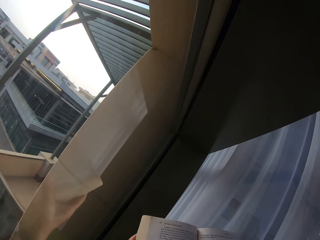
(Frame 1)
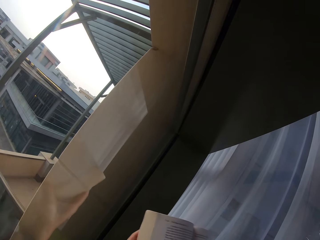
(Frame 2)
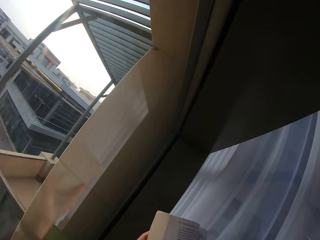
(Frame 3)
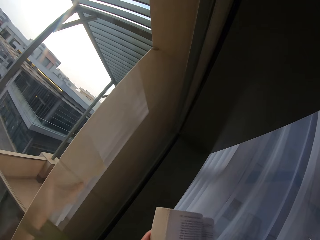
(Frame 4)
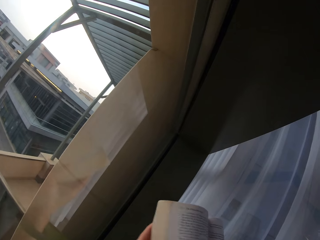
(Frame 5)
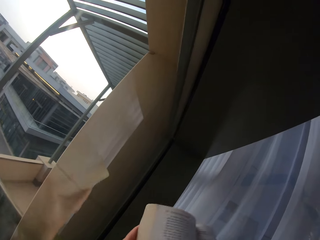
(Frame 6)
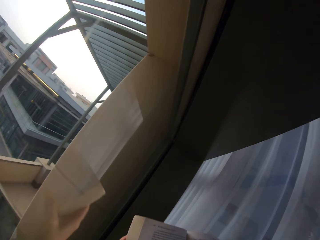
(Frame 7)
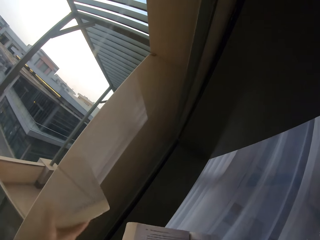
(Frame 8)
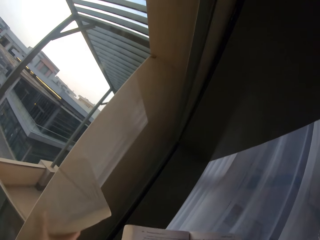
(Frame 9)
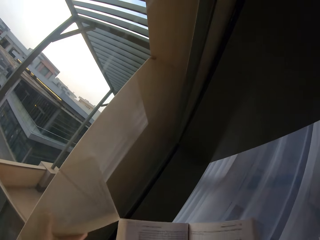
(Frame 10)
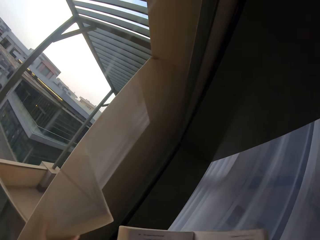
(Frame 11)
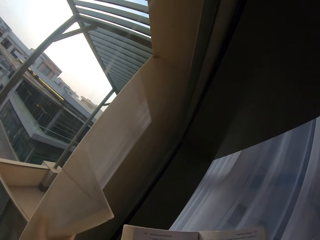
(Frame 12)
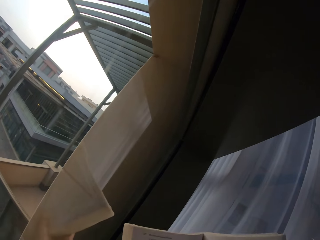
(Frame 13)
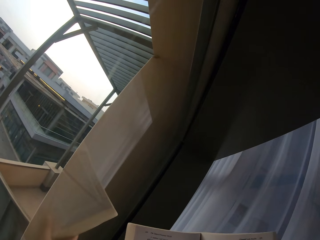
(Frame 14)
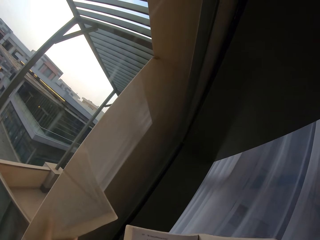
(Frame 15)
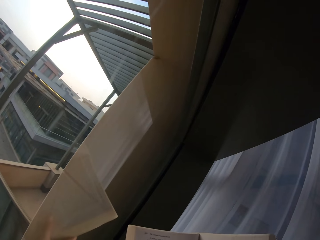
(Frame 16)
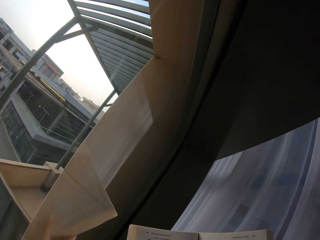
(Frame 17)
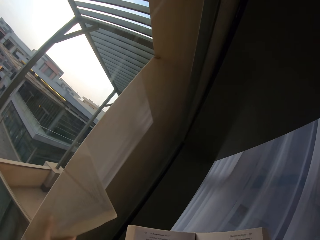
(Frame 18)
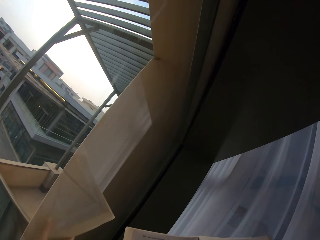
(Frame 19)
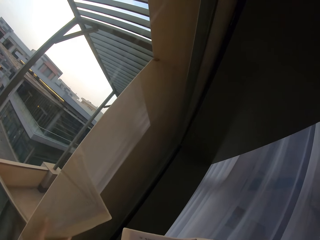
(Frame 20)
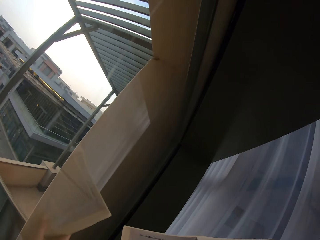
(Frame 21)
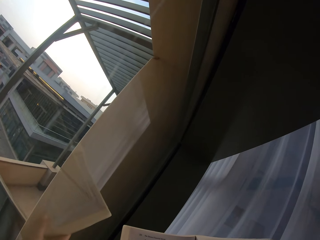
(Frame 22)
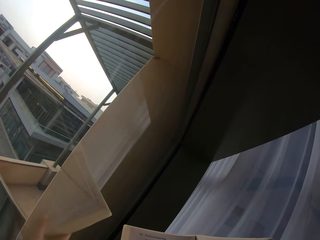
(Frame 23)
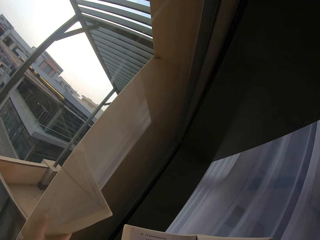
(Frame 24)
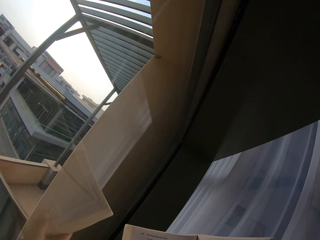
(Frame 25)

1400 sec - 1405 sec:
The camera wearer reads the book.

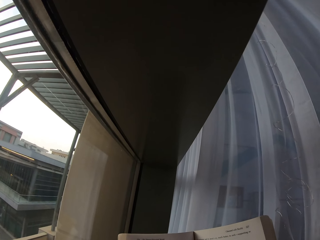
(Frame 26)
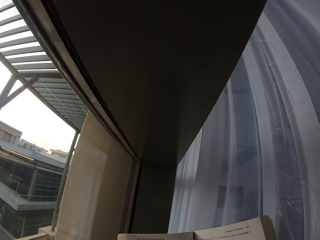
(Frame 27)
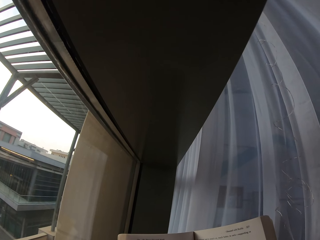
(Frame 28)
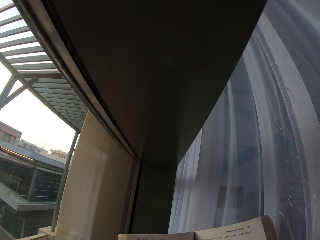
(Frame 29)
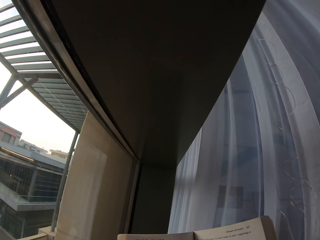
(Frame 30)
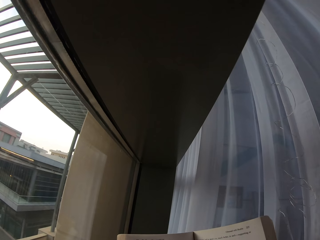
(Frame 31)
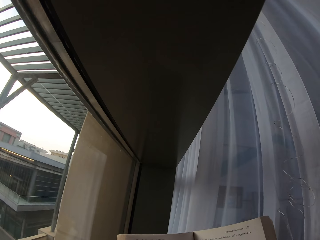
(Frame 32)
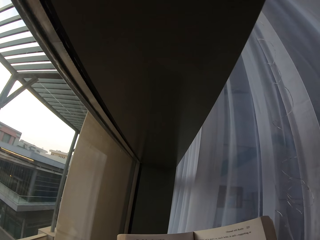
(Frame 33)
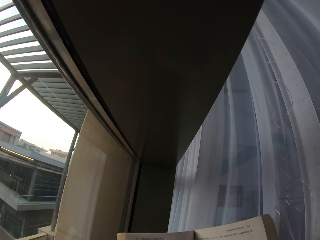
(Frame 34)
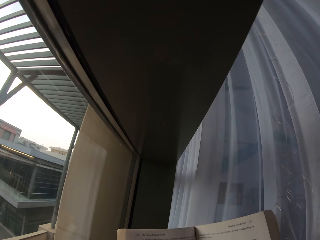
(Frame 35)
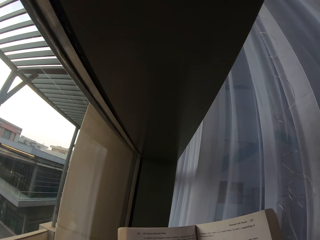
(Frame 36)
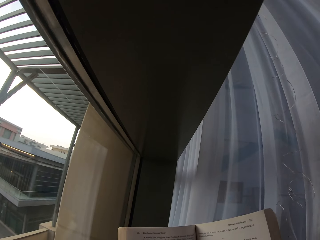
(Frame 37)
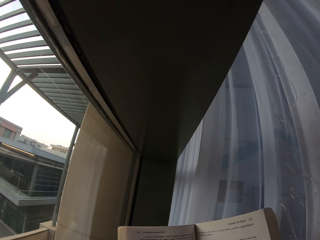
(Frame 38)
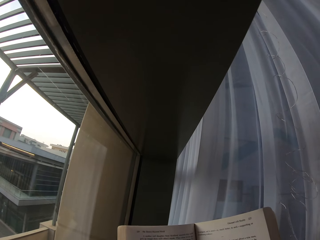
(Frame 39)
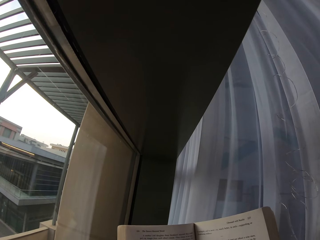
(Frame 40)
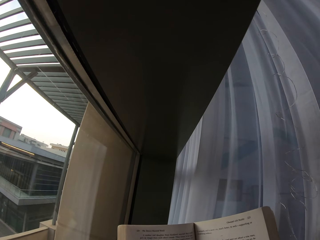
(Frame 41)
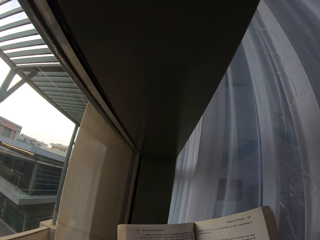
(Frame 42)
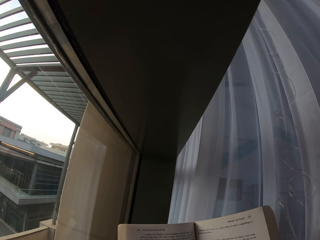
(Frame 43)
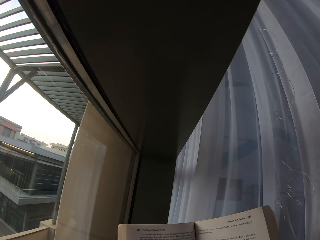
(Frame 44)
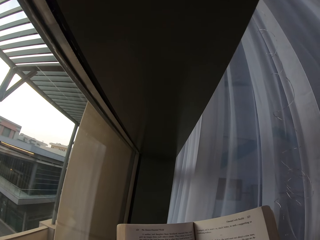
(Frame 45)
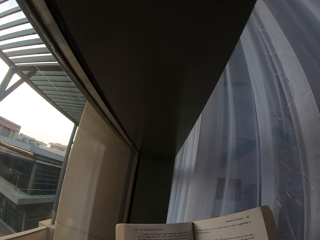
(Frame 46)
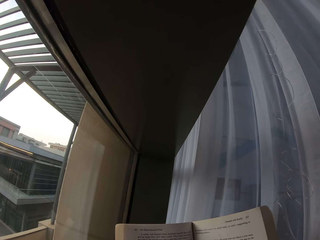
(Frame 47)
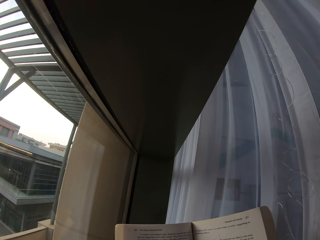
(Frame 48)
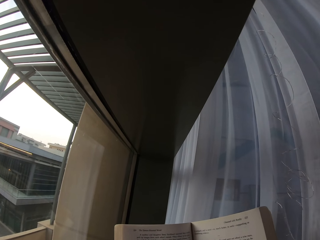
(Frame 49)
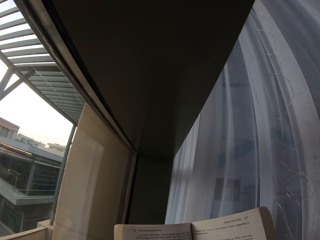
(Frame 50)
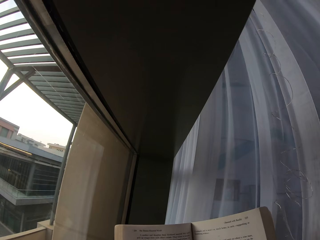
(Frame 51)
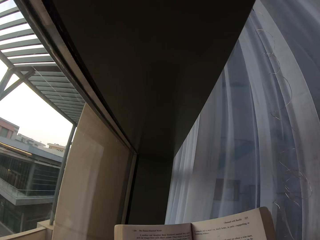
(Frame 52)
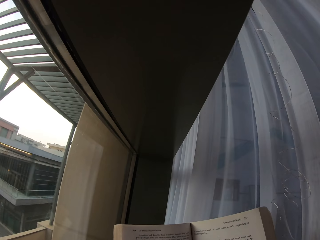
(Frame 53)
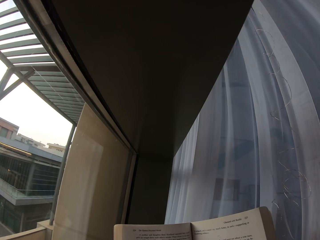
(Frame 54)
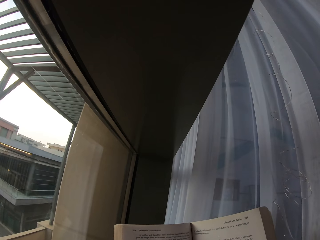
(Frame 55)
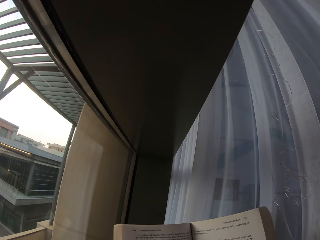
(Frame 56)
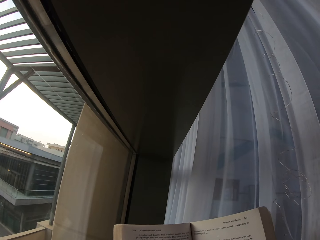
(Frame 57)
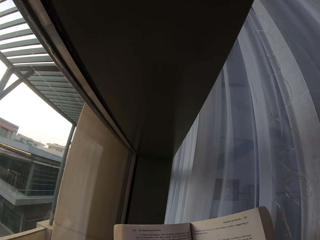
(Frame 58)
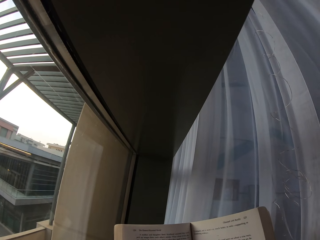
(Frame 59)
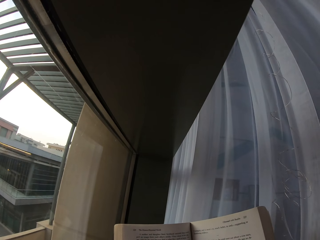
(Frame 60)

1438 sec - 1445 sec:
The camera wearer continues to read the book.

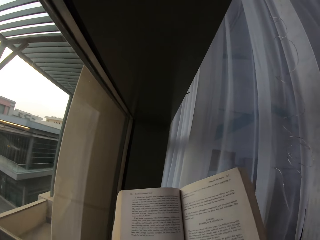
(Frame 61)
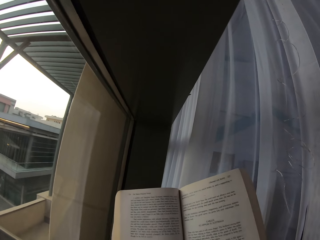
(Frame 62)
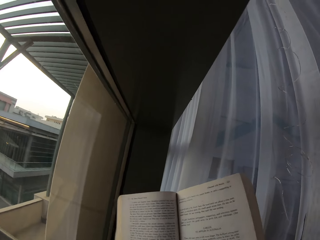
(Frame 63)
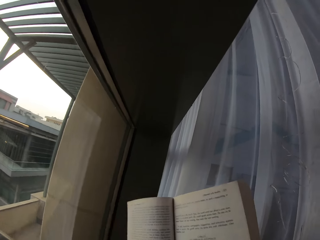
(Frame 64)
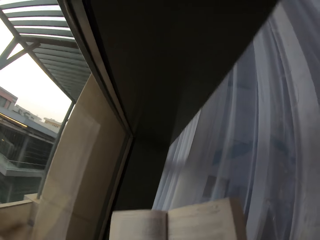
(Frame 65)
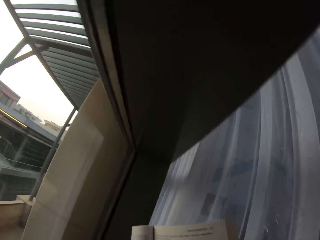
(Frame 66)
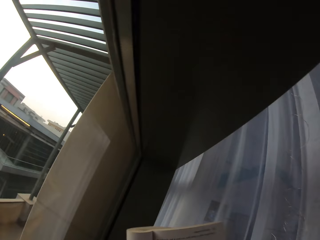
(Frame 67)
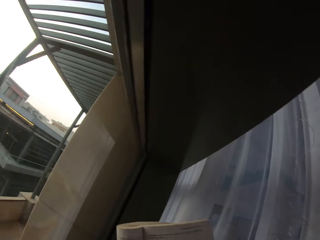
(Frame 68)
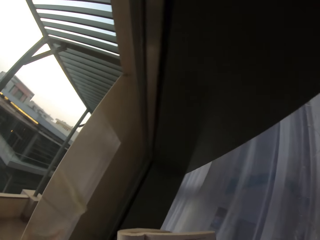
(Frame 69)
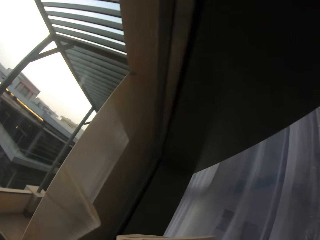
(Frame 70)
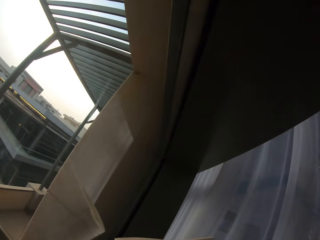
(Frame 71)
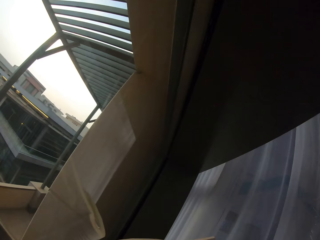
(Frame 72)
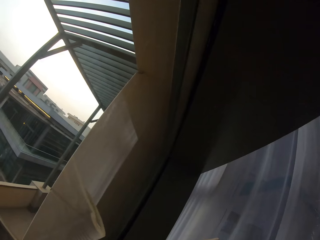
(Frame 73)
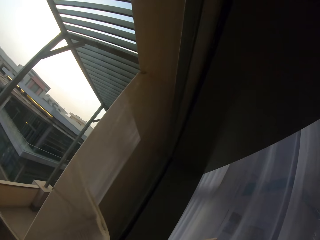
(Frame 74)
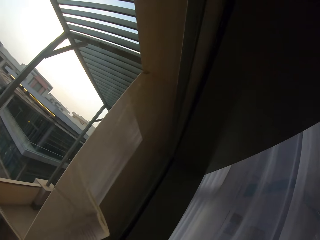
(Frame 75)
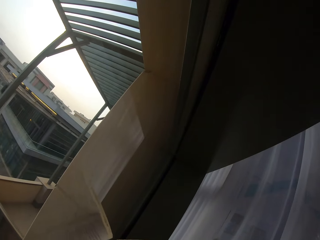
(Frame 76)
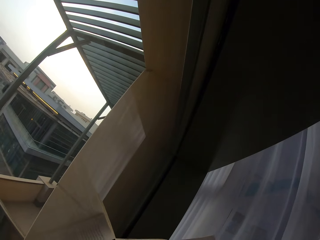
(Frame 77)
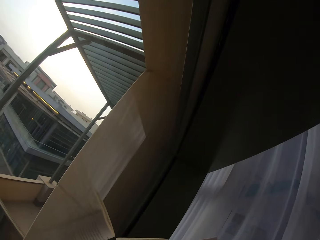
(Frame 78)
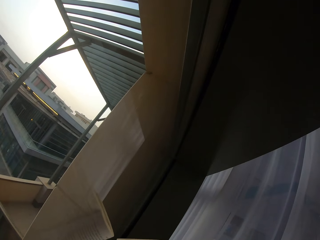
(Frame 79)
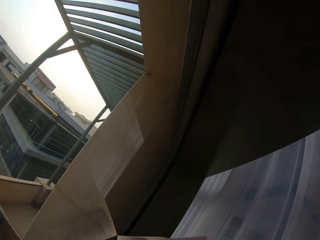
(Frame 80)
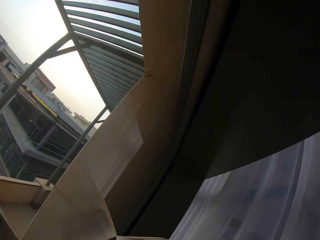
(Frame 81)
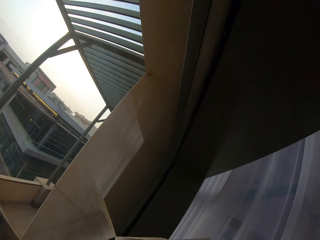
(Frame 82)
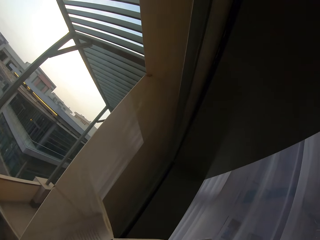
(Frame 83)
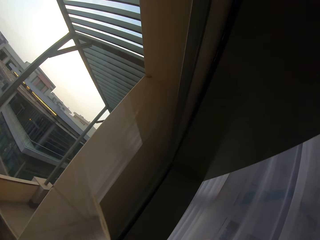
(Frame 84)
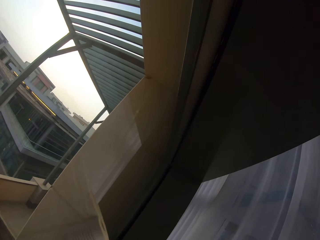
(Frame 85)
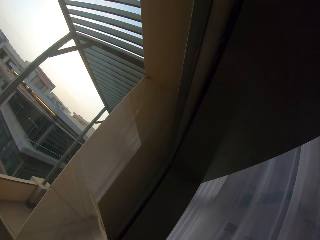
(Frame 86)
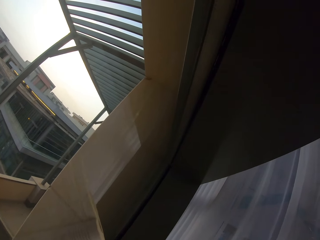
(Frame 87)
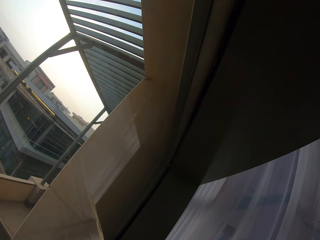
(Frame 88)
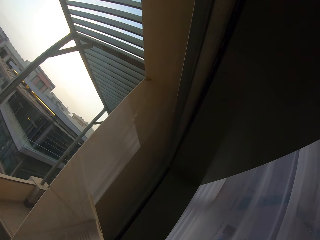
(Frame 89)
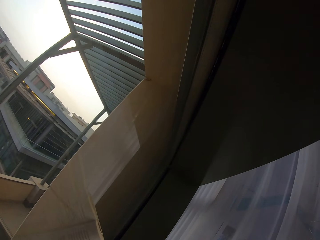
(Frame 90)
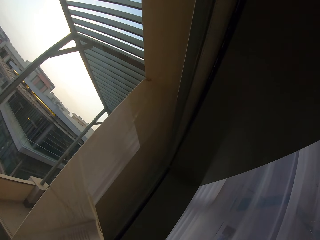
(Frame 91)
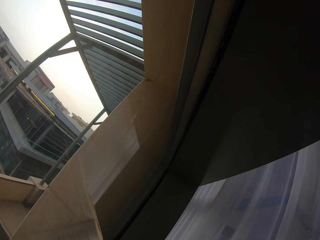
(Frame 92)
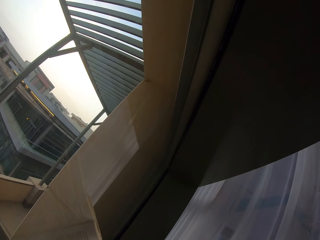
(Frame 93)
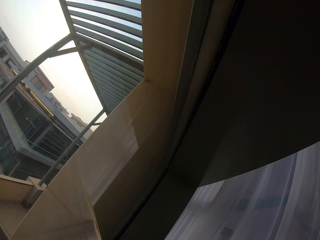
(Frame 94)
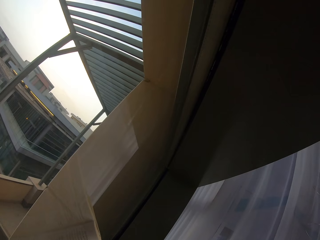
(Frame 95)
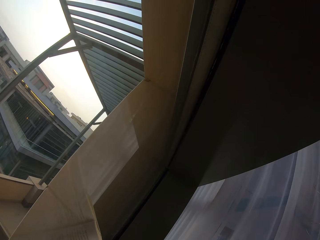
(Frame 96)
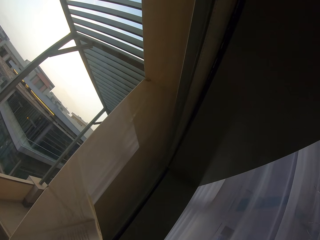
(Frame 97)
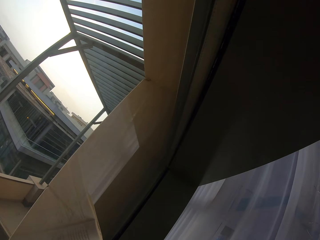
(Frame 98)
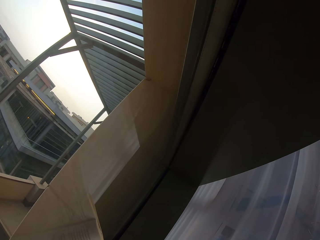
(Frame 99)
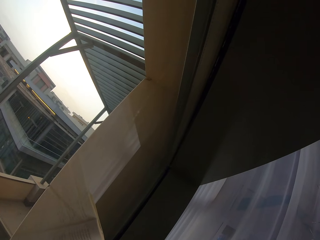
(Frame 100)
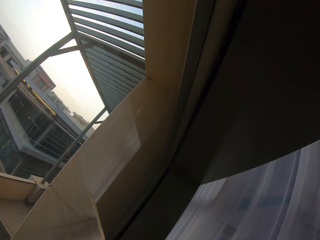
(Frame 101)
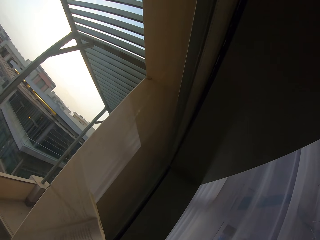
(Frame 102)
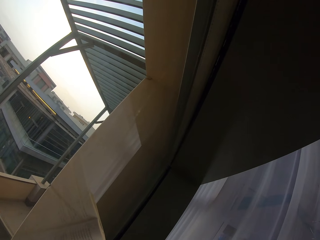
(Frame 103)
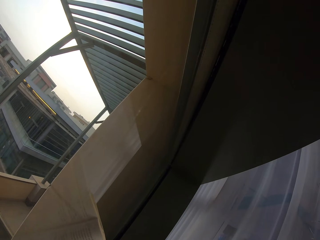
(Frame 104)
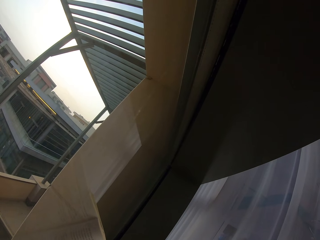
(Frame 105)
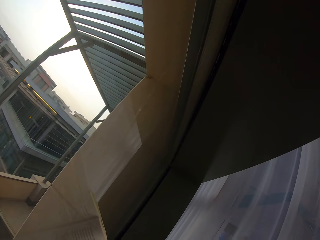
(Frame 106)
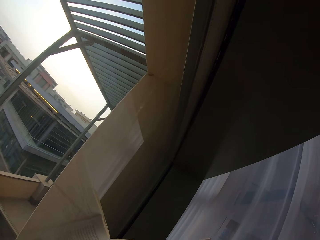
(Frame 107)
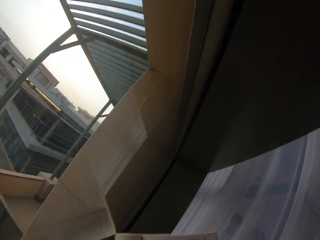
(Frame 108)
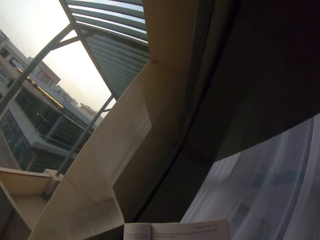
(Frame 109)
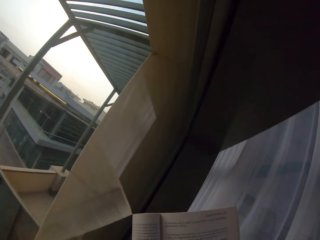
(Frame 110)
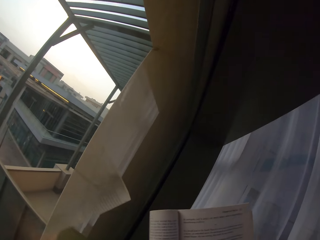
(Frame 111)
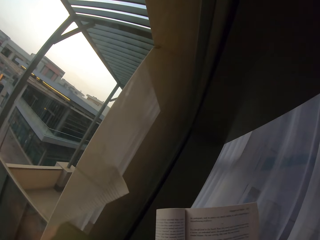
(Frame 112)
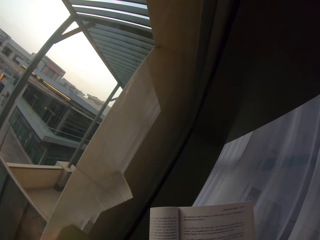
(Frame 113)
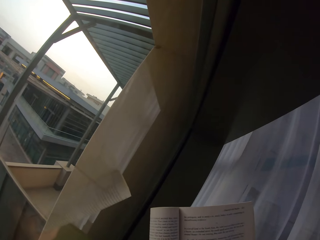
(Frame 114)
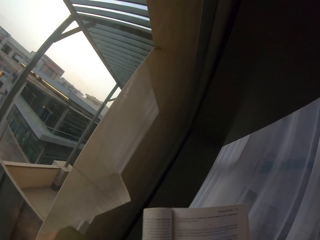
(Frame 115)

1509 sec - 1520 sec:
The camera wearer folds the book with the left hand. They read the book.
